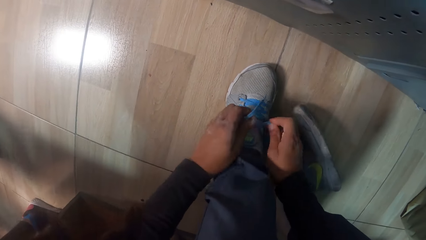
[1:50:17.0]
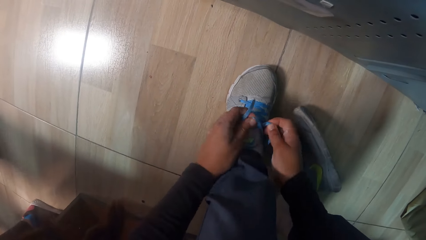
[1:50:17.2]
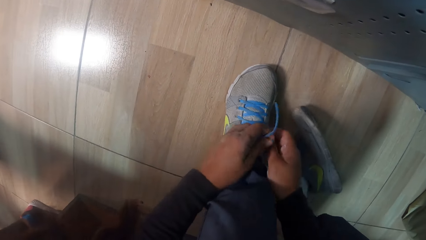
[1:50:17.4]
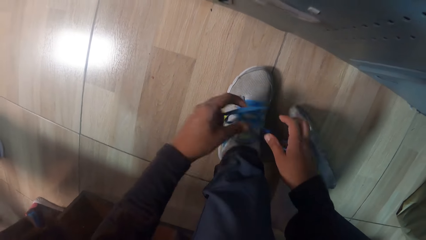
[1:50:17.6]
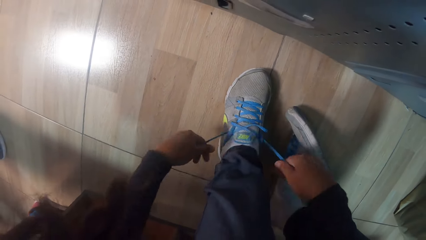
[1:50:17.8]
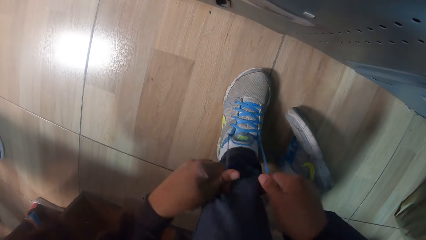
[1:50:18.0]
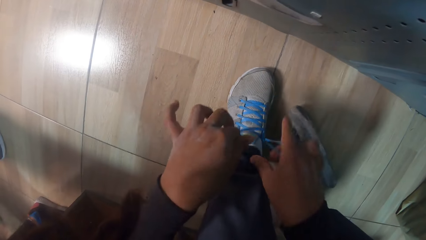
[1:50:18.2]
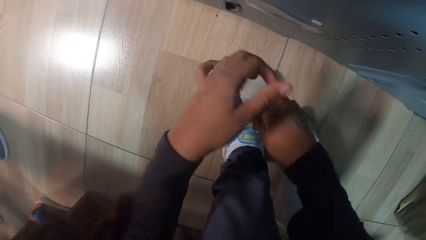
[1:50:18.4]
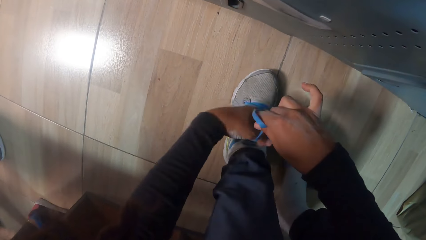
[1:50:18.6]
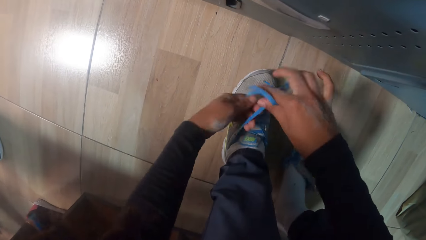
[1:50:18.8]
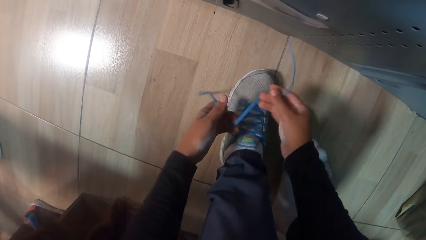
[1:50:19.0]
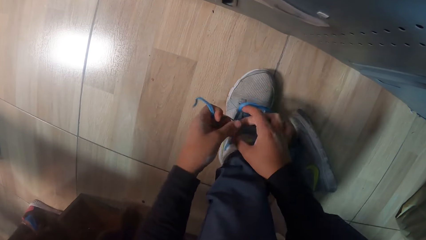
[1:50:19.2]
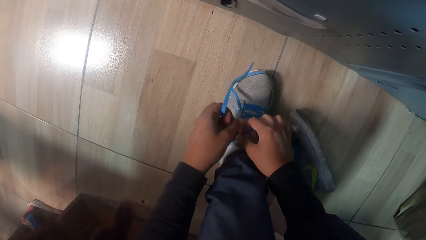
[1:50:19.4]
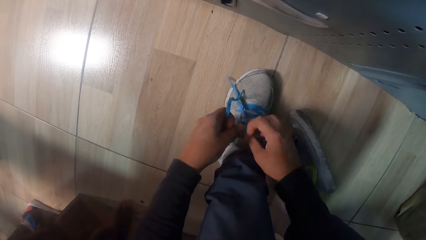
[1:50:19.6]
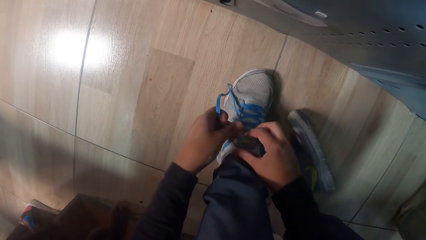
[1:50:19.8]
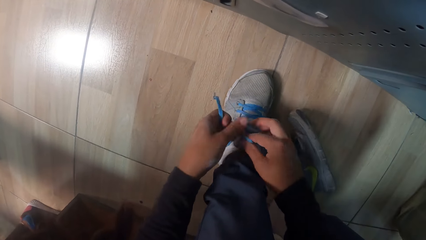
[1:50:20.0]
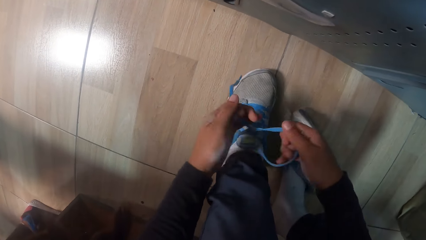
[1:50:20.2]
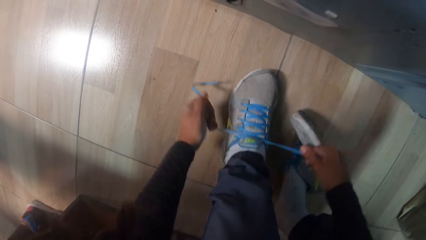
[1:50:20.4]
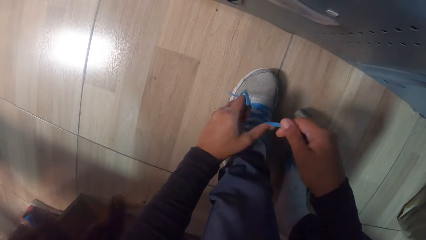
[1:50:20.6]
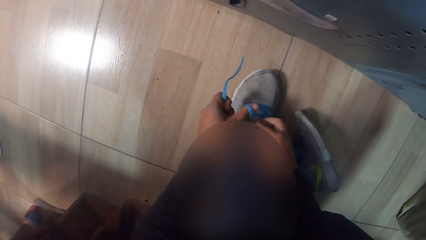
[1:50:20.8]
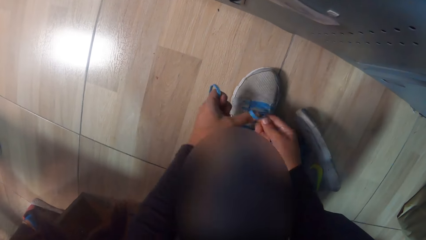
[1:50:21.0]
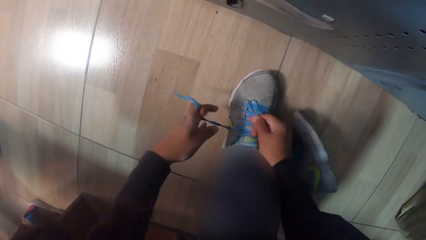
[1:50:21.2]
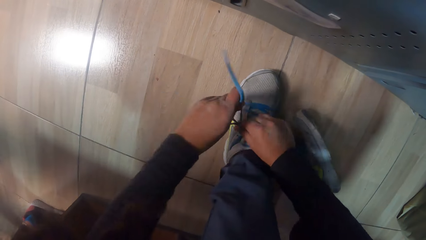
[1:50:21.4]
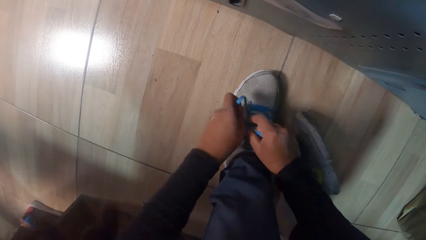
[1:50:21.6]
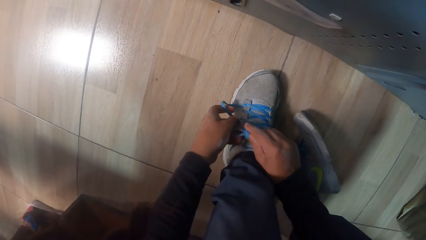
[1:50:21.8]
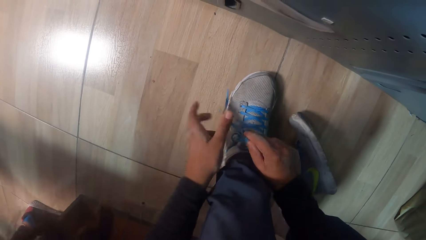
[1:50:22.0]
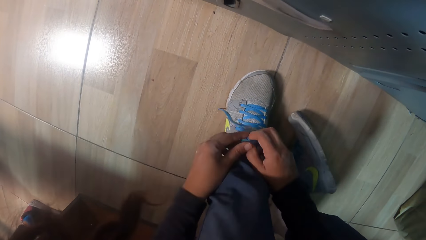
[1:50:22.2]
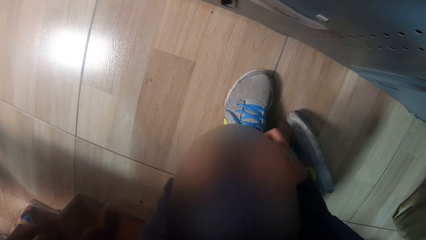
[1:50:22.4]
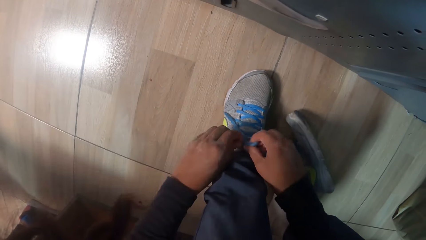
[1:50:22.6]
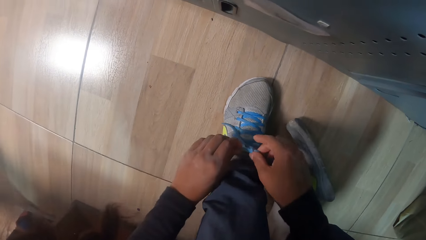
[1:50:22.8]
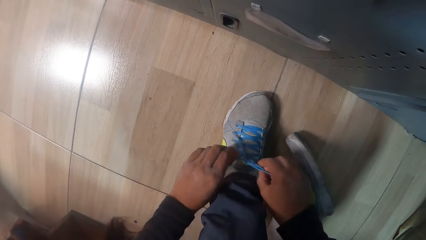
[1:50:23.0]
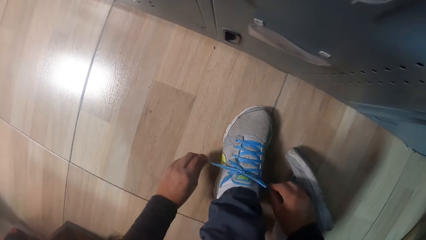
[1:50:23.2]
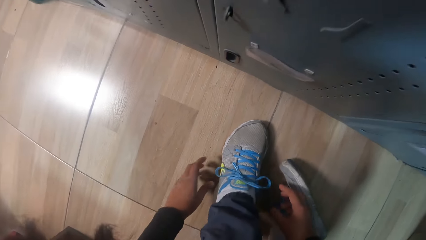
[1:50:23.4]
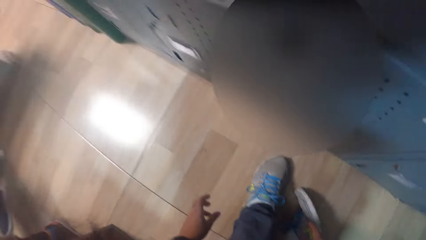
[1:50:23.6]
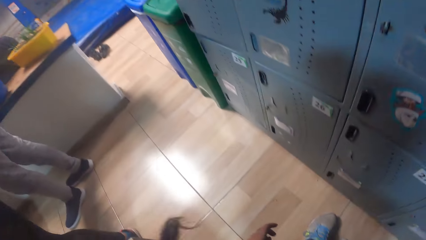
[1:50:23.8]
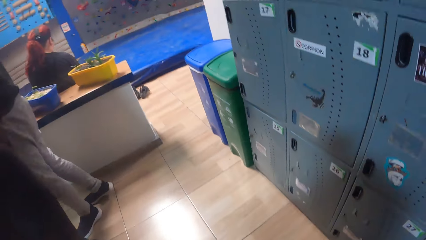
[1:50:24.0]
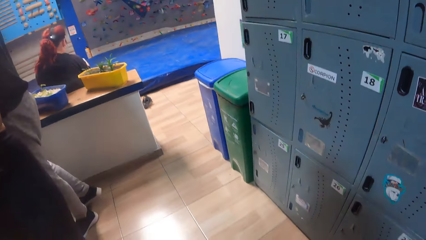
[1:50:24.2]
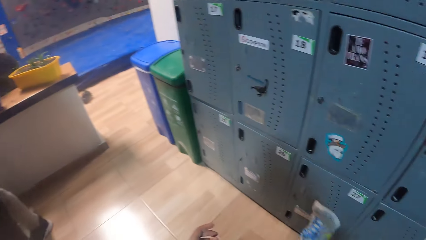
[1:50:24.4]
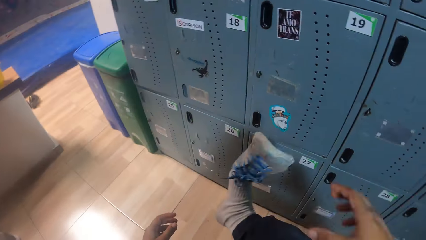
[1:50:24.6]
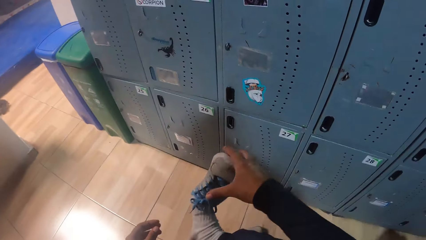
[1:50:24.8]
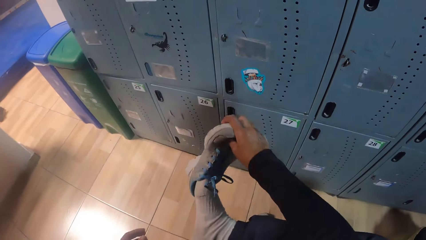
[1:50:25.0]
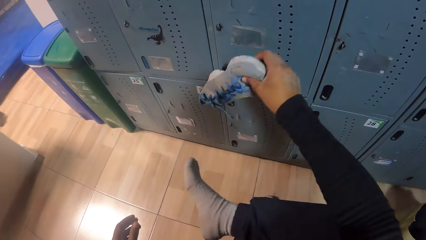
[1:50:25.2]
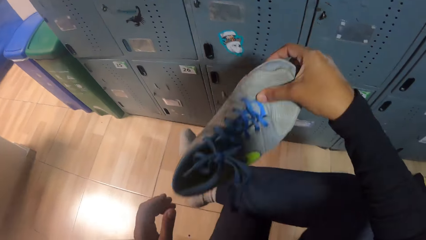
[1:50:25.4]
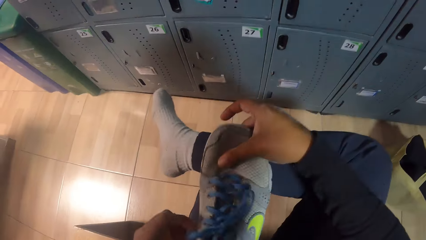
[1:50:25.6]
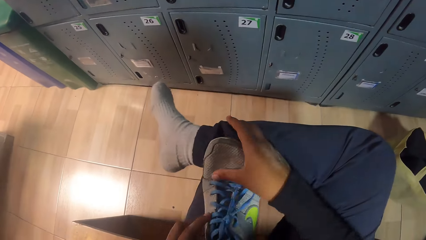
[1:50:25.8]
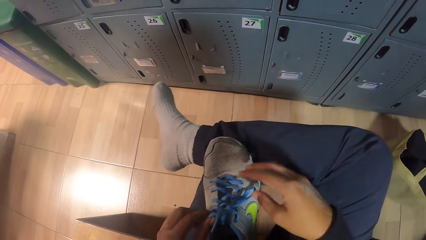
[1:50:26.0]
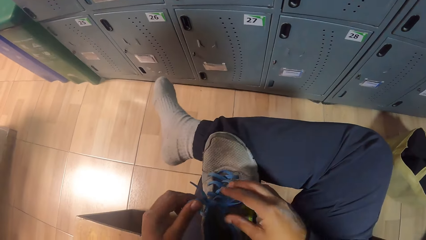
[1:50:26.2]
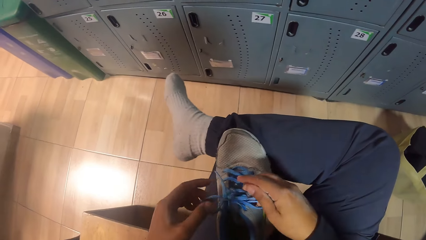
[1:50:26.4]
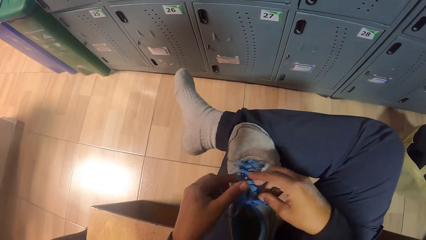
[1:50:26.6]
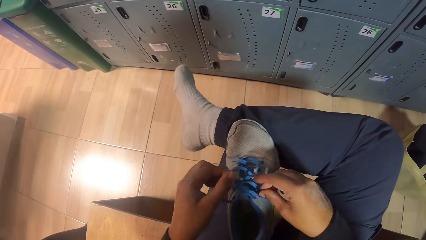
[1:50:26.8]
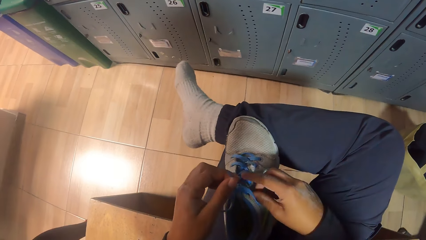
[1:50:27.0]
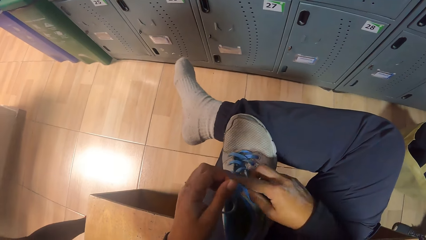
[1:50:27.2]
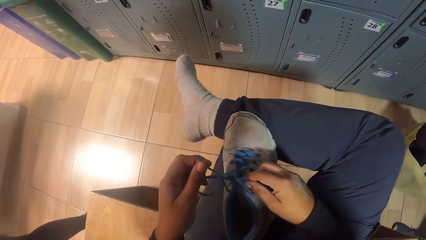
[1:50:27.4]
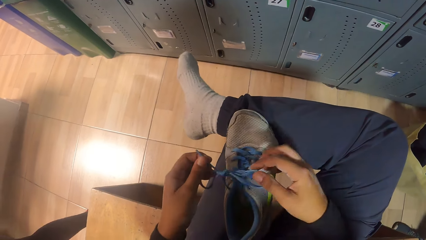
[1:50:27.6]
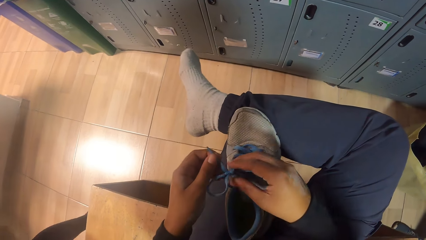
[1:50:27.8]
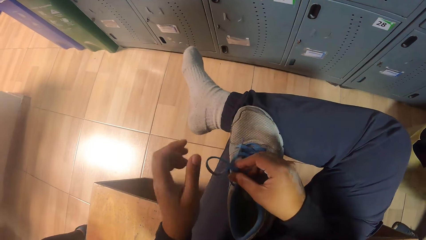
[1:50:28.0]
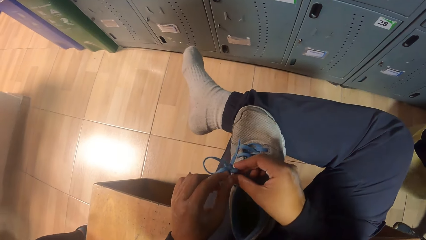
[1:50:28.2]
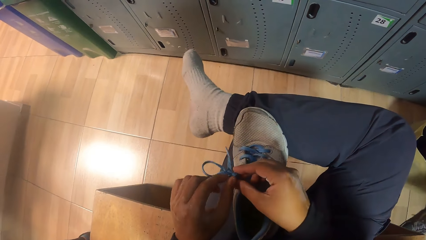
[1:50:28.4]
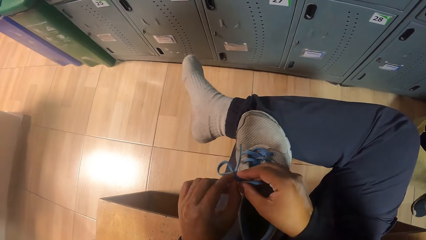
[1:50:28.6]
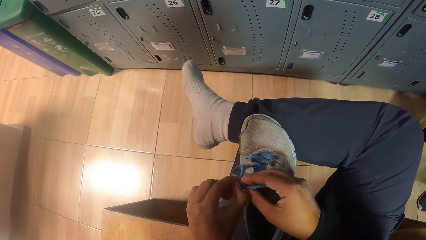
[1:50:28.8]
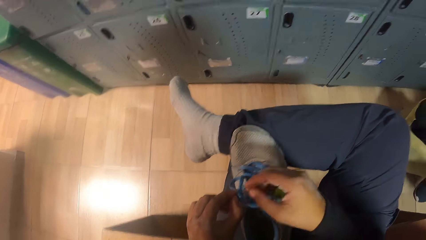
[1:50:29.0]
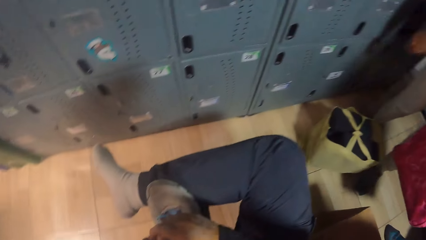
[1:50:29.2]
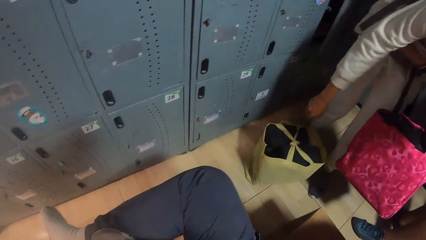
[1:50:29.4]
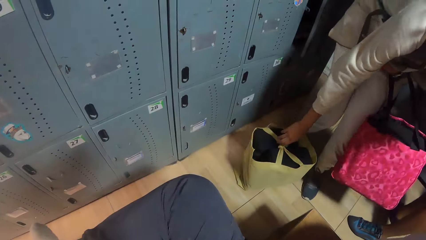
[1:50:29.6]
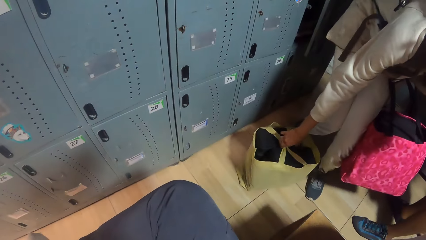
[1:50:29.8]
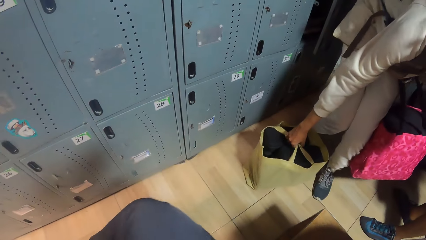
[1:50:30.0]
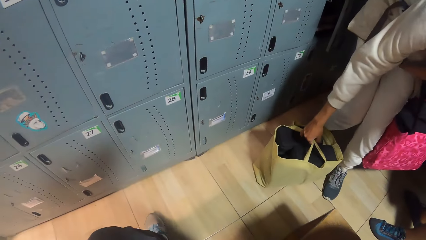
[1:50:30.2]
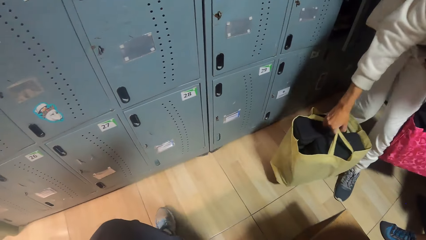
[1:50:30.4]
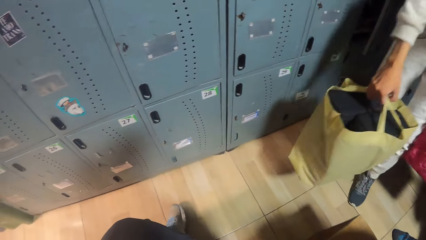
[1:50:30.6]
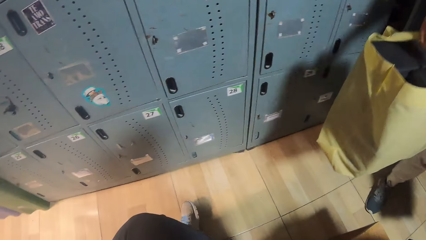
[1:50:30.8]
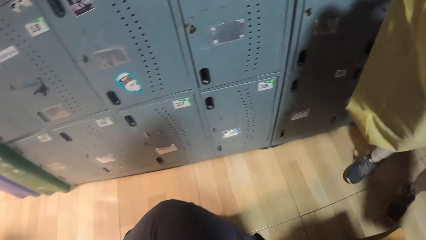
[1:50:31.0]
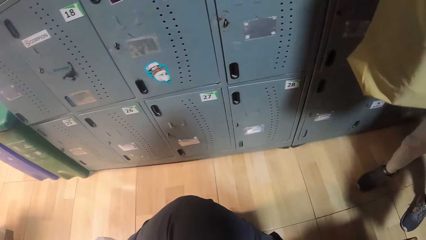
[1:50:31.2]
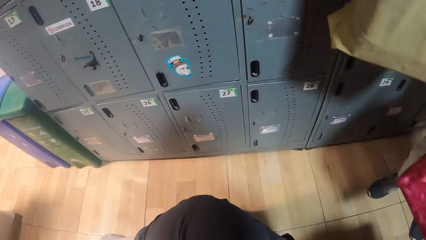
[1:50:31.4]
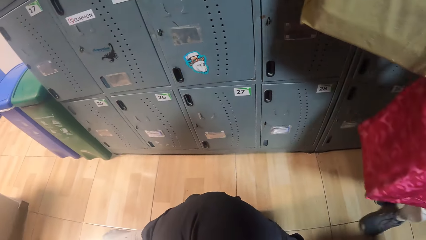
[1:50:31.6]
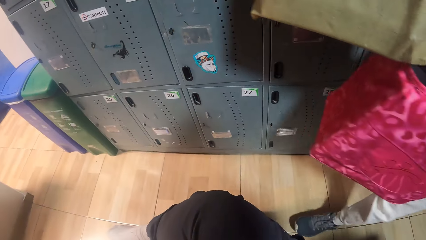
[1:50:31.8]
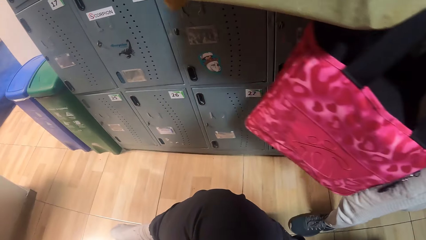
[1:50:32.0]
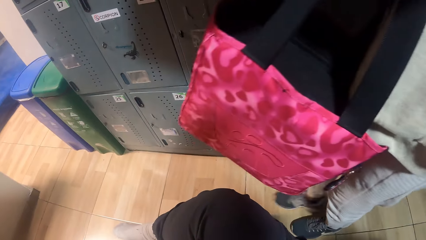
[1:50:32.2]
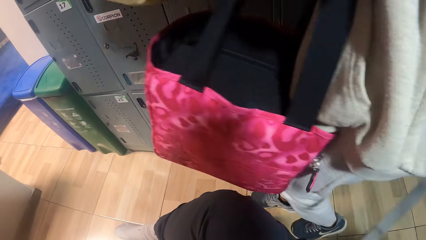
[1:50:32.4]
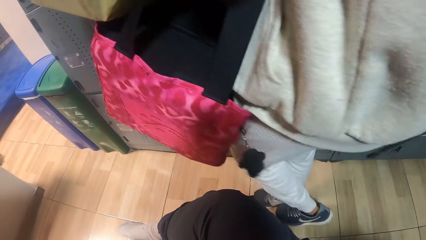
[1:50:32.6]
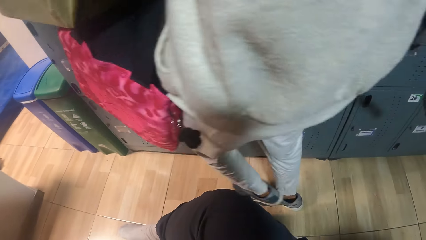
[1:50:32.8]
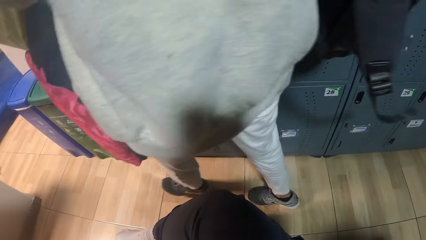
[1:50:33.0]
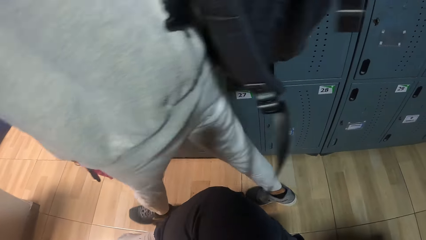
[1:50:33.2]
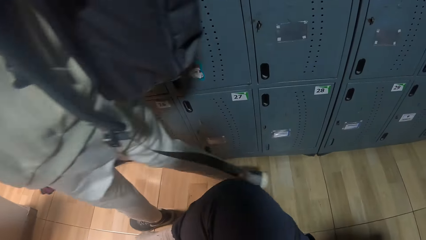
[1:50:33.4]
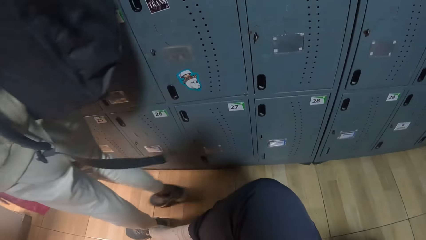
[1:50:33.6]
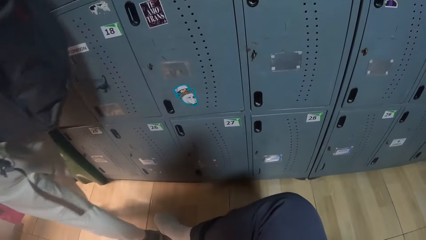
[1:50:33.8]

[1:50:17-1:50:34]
The camera wearer ties the lace on the shoe with both hands. They look around. They remove a shoe in the leg. They untie the lace of the shoe with both hands. A person picks up a bag on the floor. The person walks in the room.
